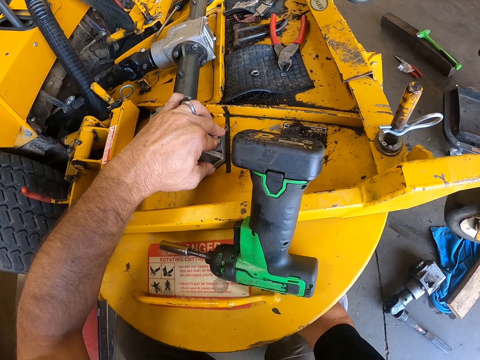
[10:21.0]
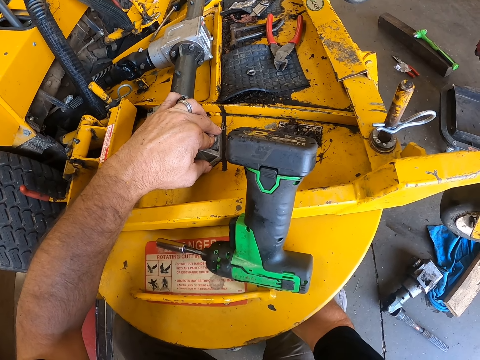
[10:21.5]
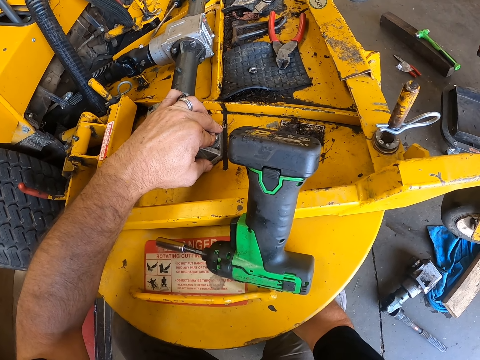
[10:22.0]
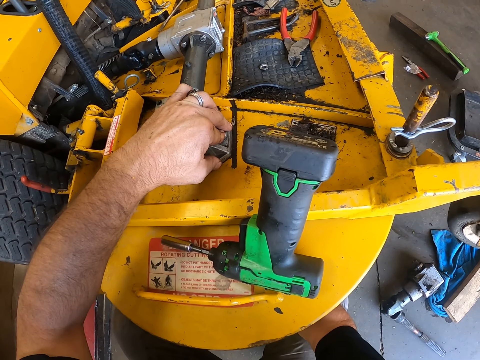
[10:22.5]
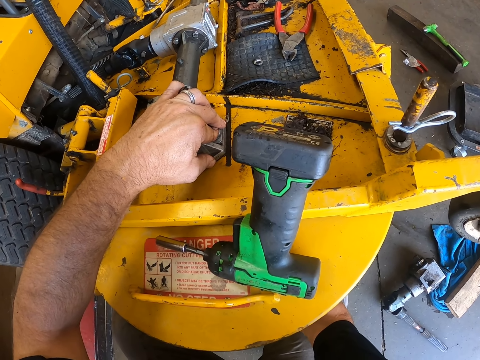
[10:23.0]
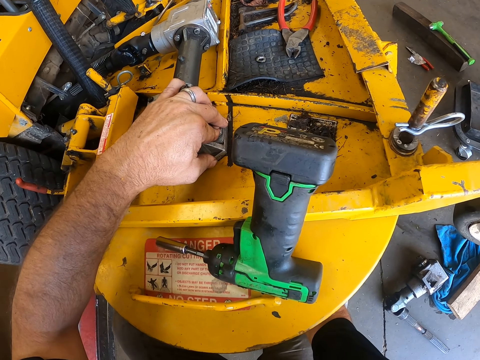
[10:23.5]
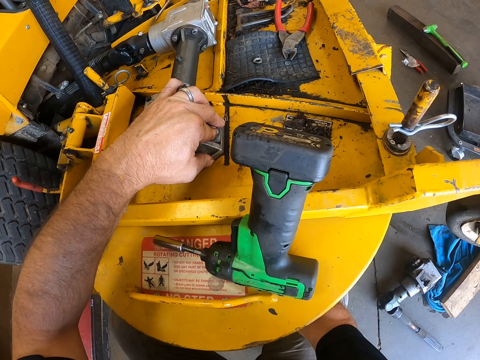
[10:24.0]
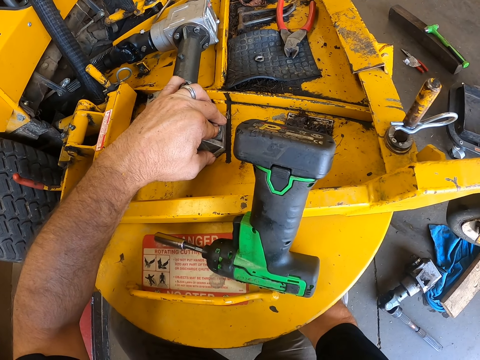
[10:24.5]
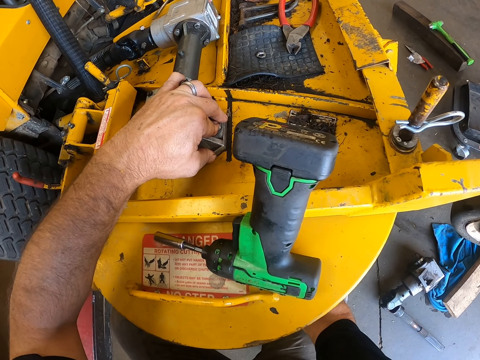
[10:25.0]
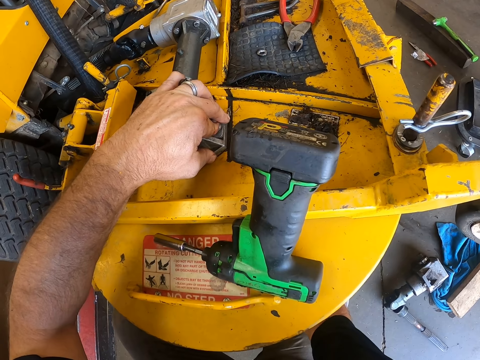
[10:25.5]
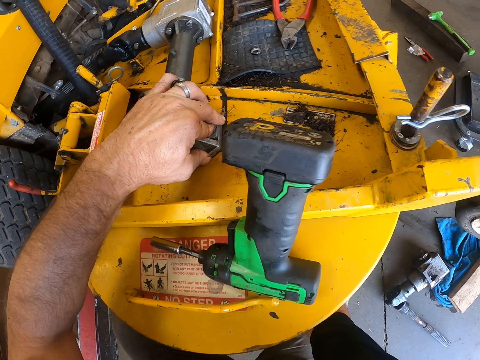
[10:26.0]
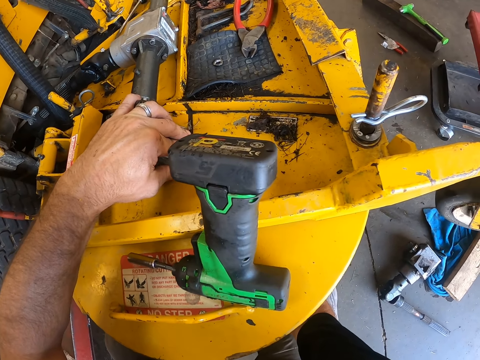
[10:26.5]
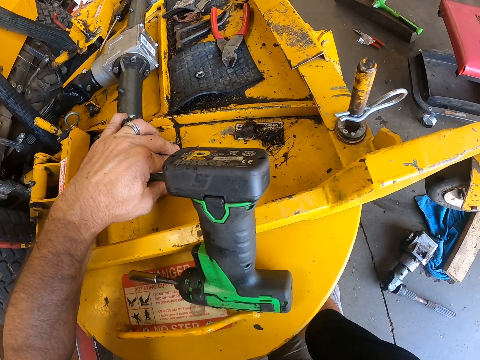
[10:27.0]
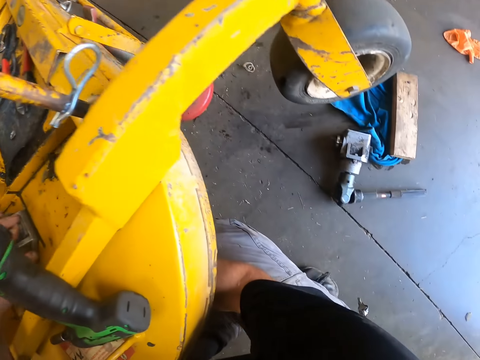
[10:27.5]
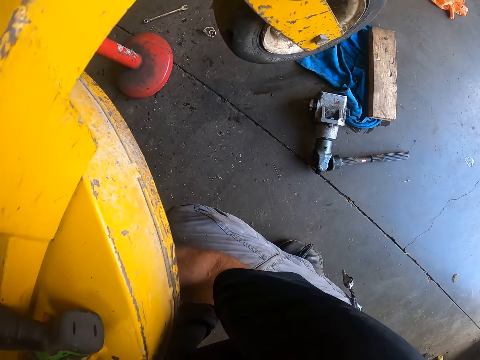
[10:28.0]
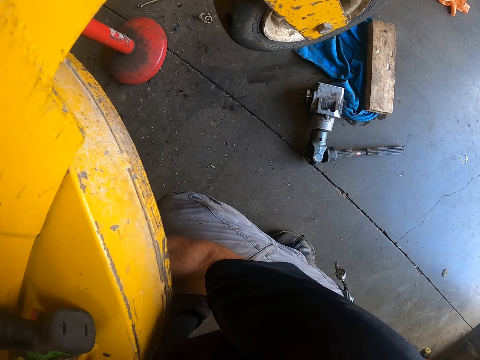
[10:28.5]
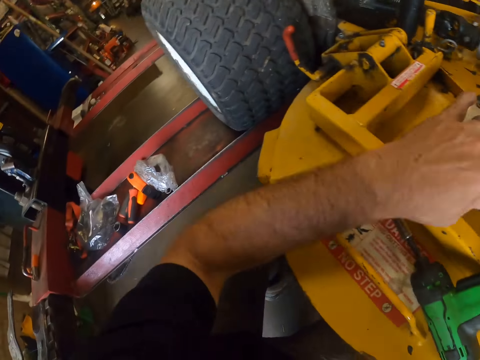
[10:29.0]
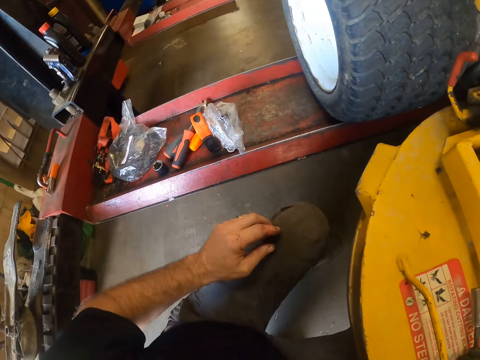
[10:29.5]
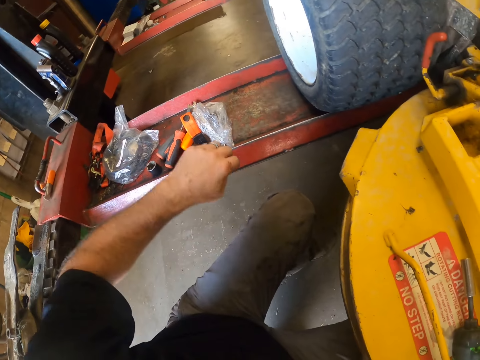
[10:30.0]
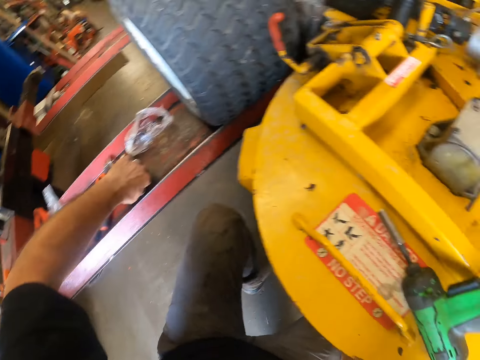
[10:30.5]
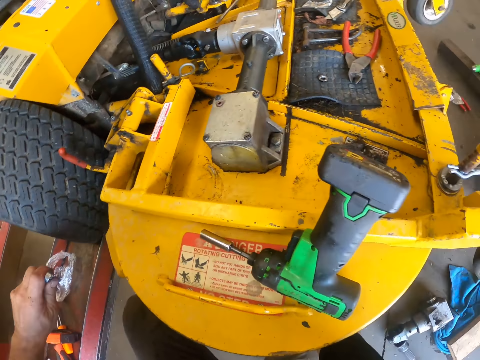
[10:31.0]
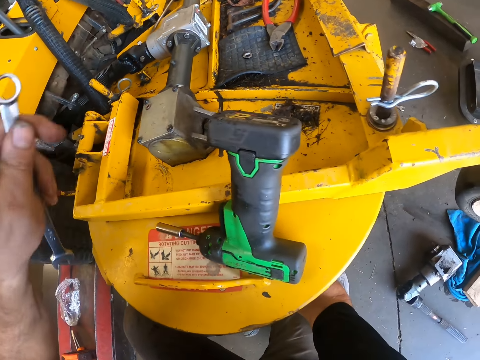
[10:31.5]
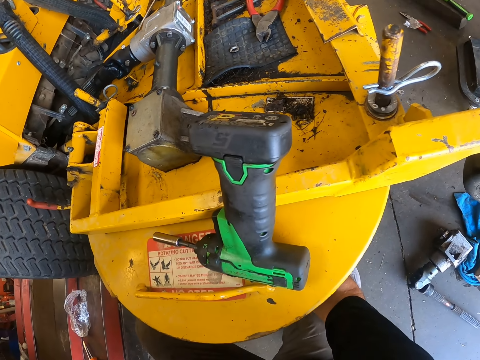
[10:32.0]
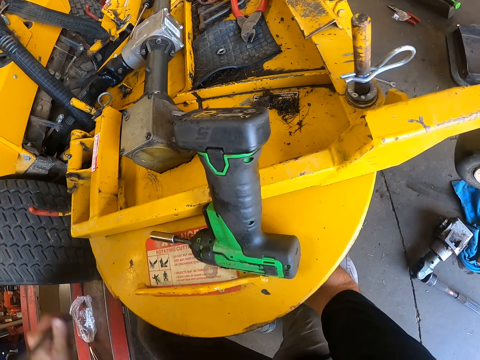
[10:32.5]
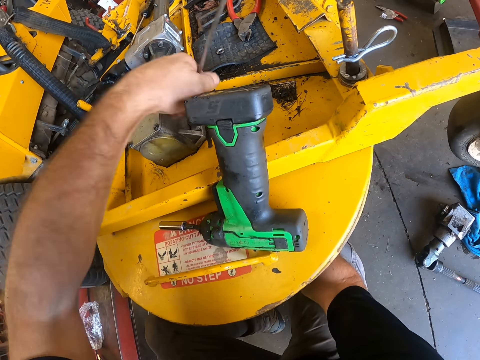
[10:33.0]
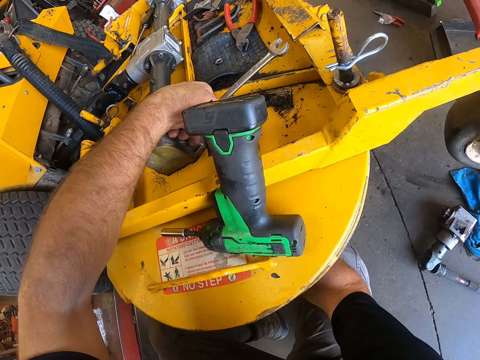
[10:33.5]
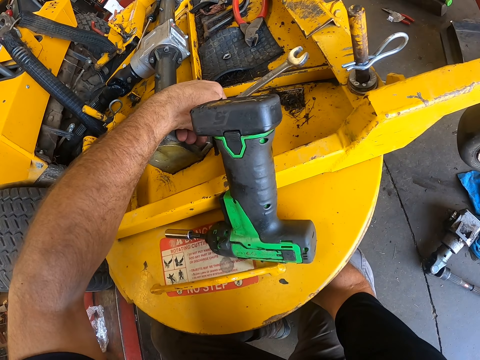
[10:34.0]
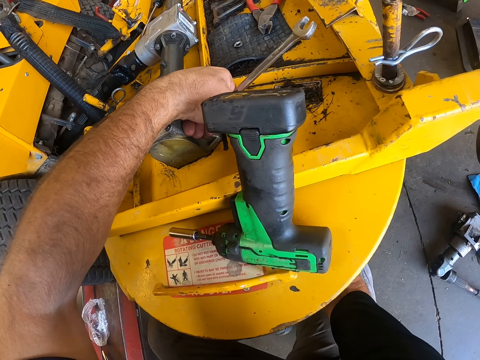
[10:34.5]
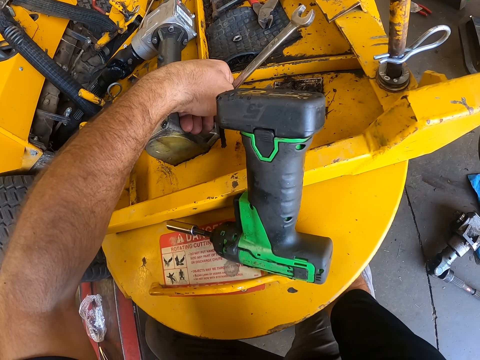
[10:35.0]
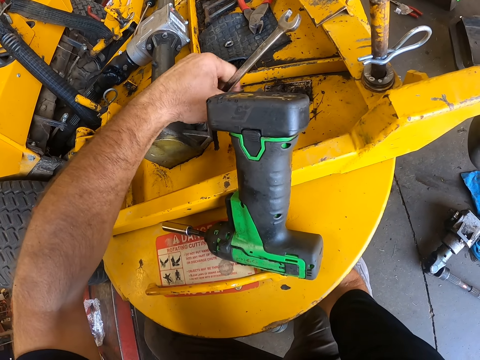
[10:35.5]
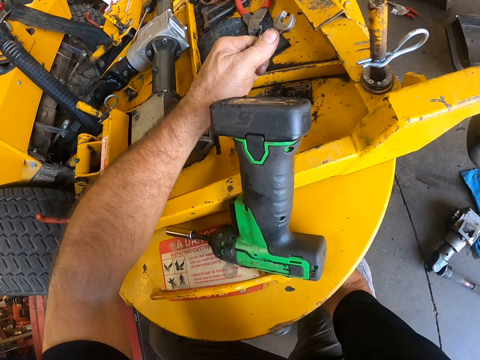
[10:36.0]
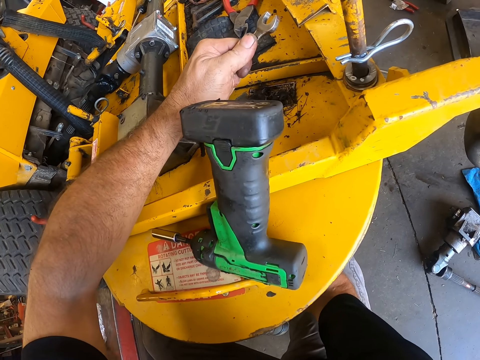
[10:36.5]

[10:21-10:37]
The camera wearer unscrews the Ti crank bolt in the lawn mower with the bolt tightening machine in his right hand. He wipes his finger on his trouser, pushes the polythene paper aside, and picks up a spanner from the tool box with his left hand. He places the spanner in the lawn mower. He tightens the bolt with the spanner. He works with the spanner in the lawn mower.

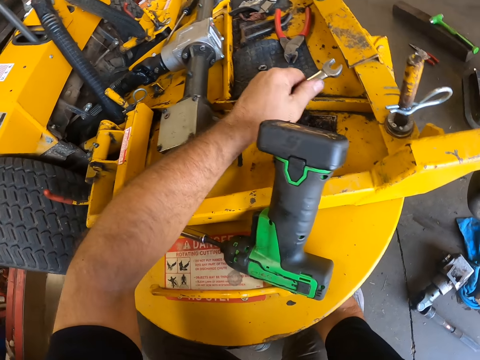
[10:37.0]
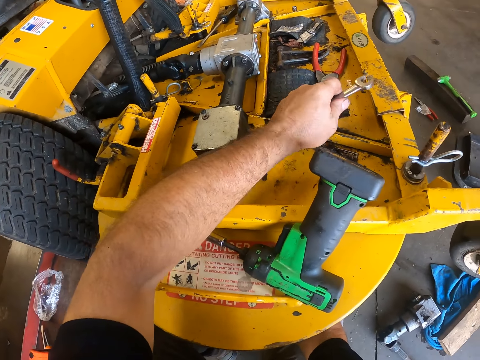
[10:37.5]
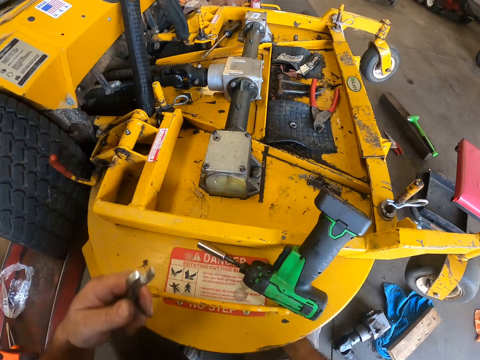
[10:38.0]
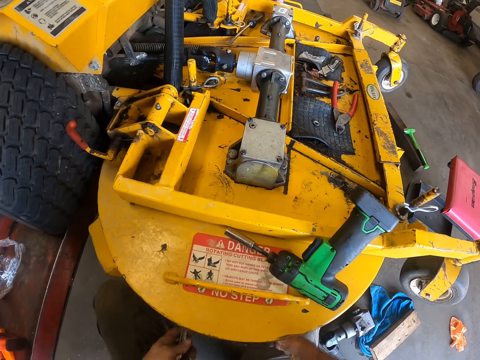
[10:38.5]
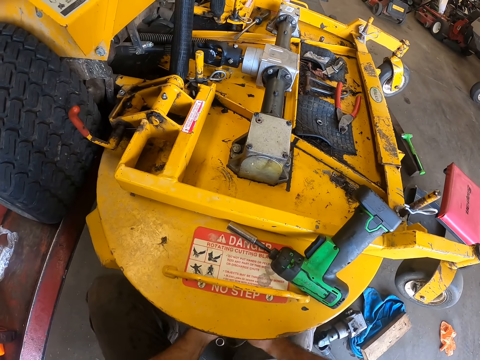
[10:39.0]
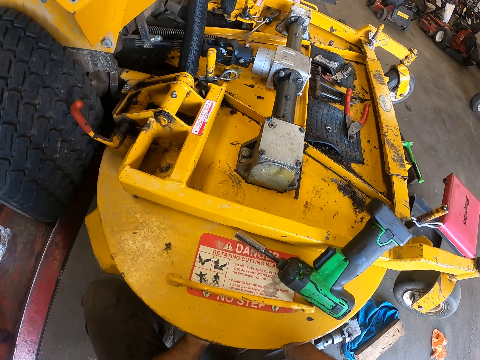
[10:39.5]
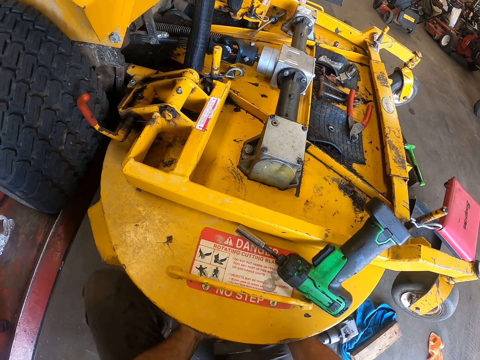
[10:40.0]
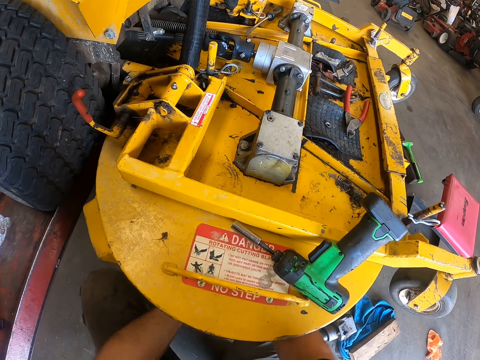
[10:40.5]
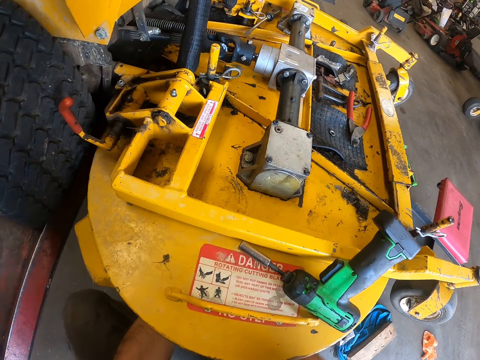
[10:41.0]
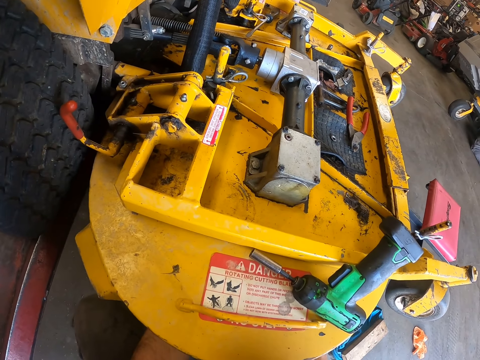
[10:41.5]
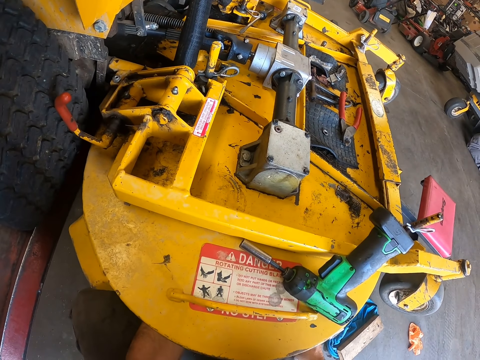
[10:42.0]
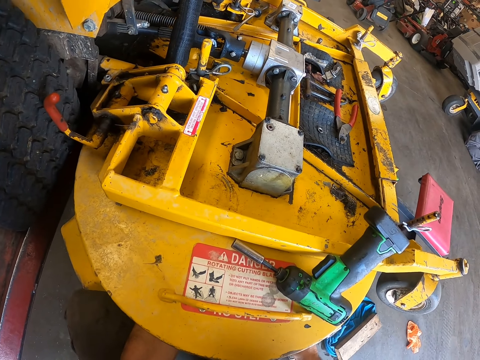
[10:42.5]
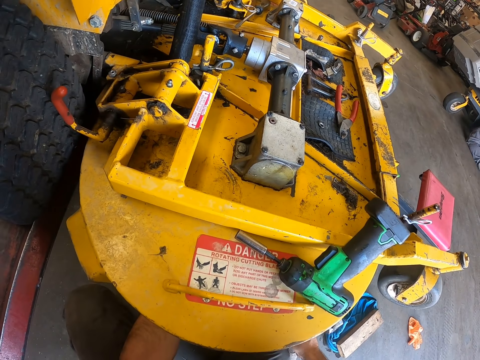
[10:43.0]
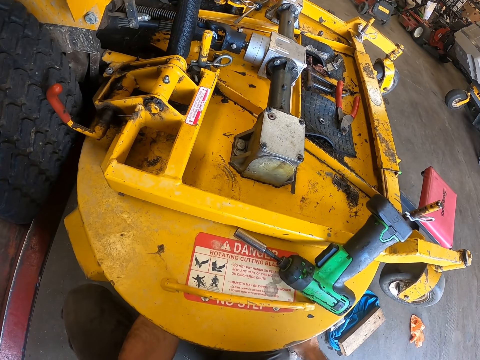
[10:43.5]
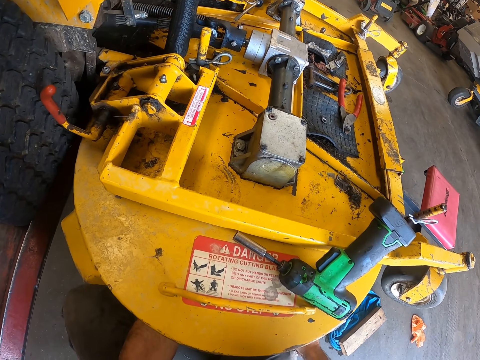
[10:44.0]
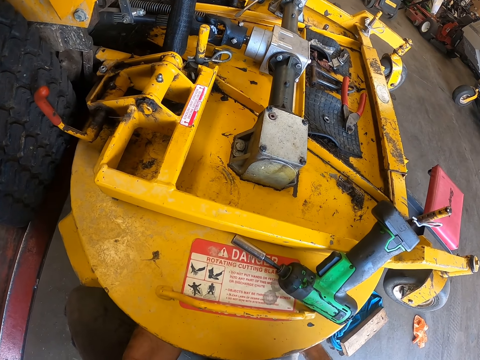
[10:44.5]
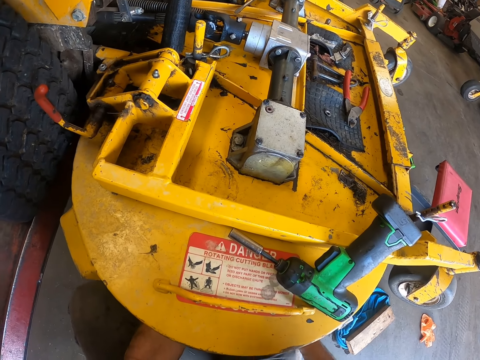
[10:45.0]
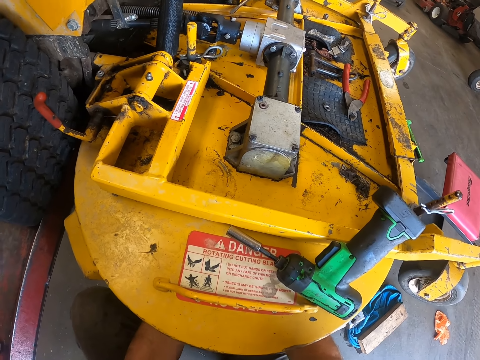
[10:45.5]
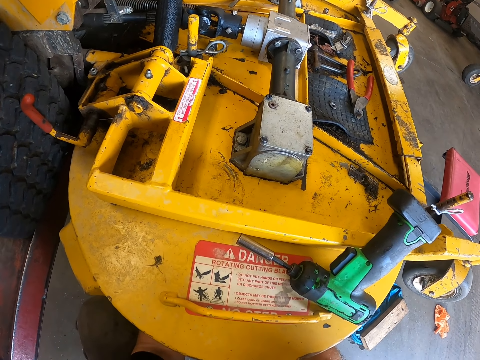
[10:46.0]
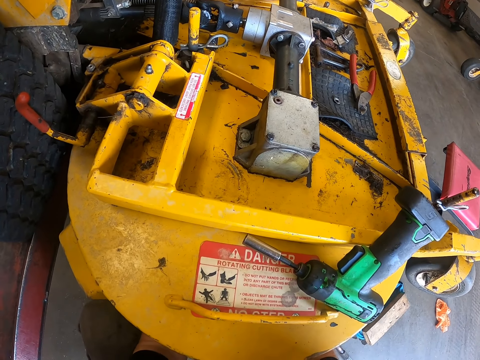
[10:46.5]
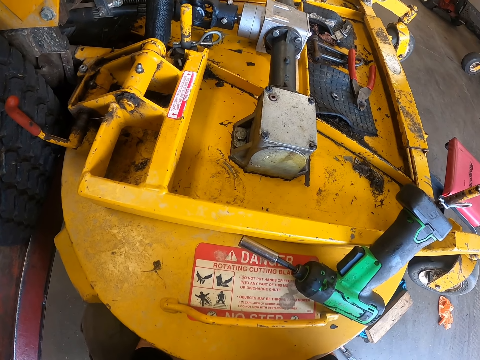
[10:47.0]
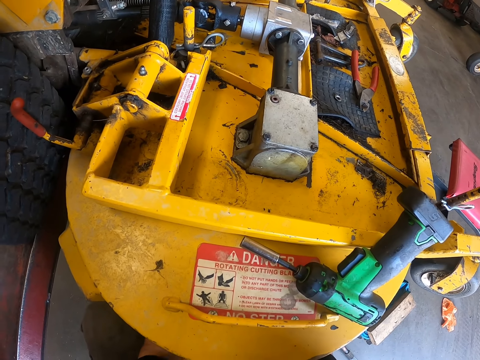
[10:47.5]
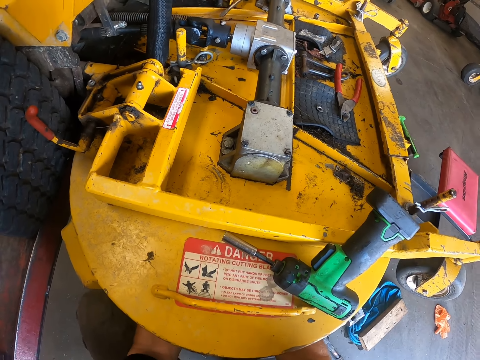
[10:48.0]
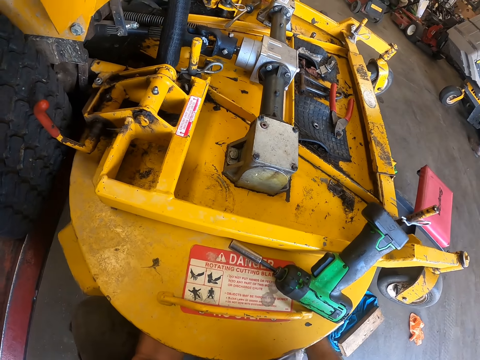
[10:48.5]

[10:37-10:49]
The camera wearer removes the spanner from the lawn mower. They tighten the nut with the spanner.
